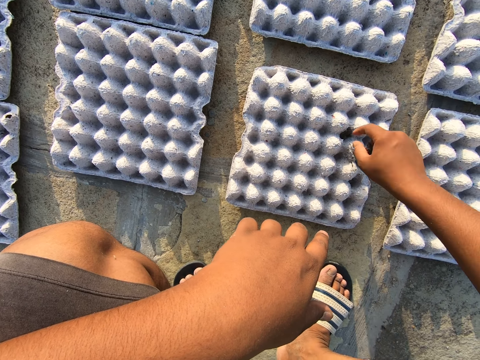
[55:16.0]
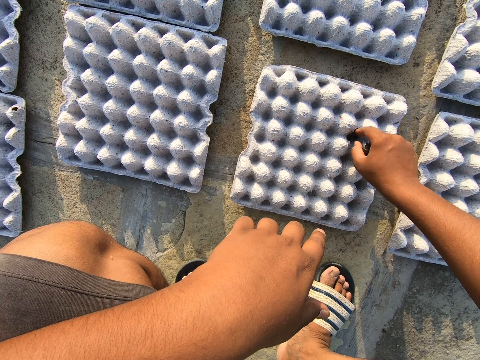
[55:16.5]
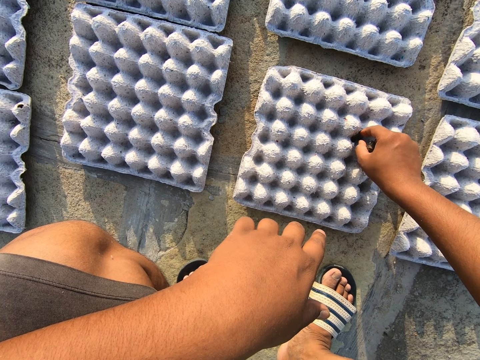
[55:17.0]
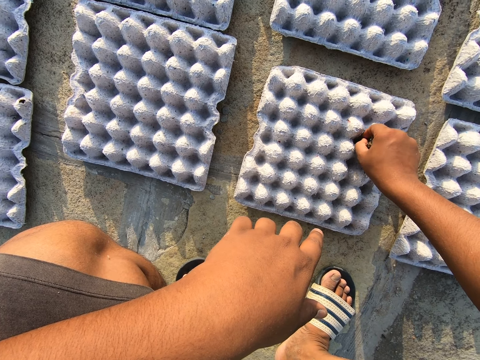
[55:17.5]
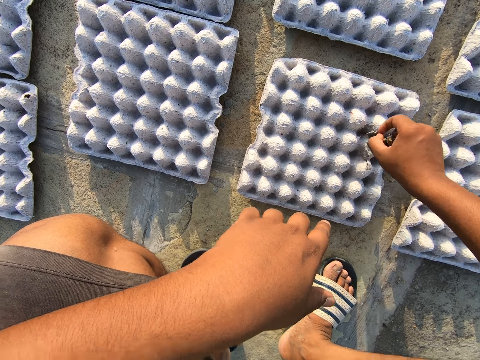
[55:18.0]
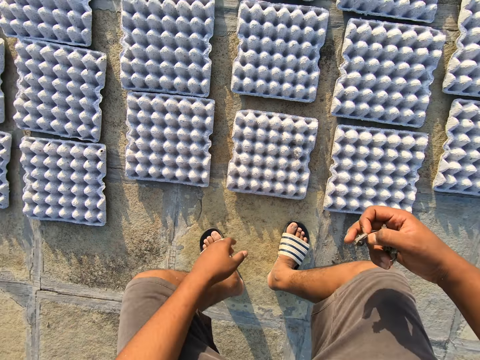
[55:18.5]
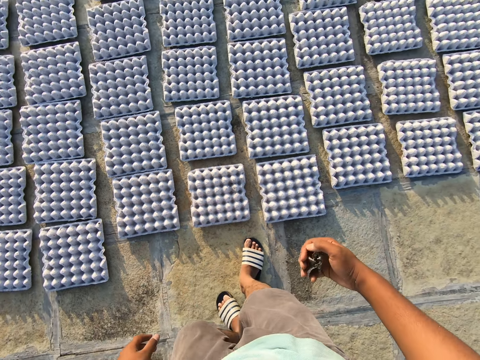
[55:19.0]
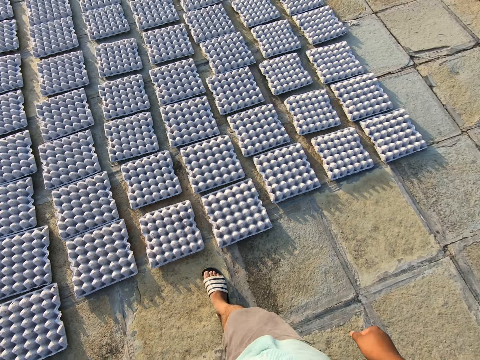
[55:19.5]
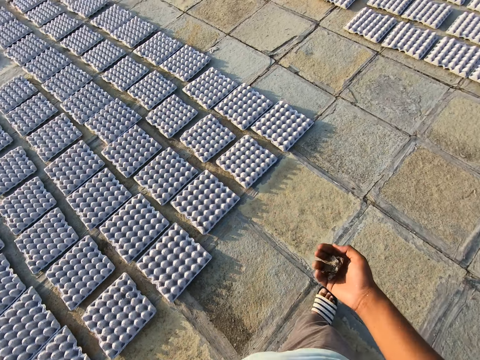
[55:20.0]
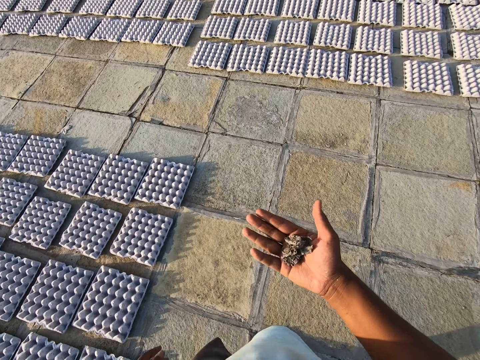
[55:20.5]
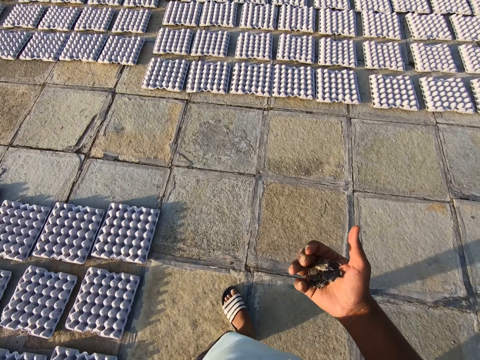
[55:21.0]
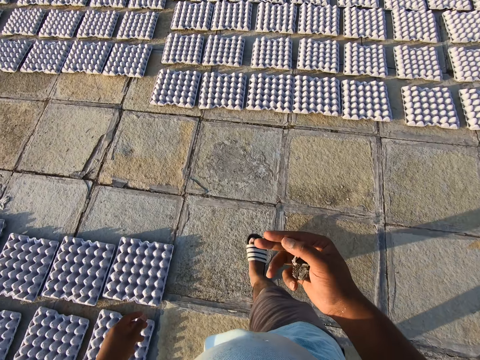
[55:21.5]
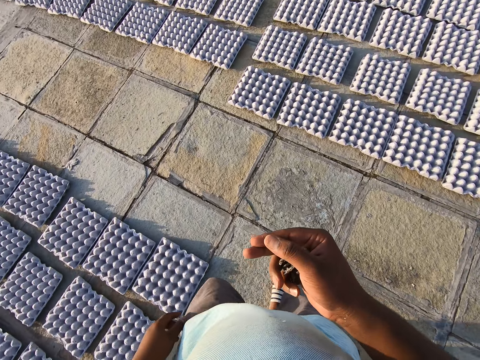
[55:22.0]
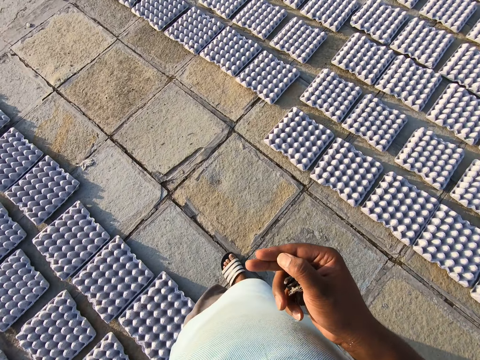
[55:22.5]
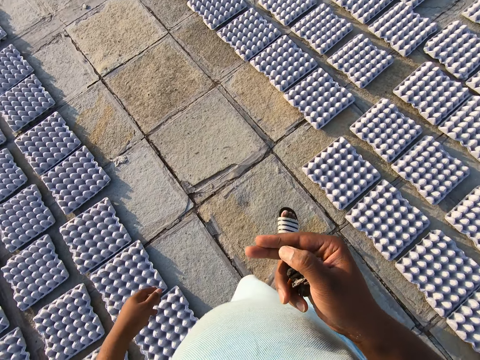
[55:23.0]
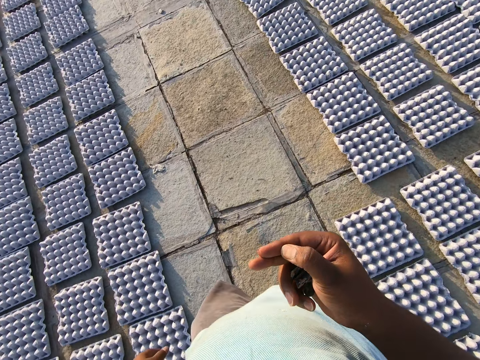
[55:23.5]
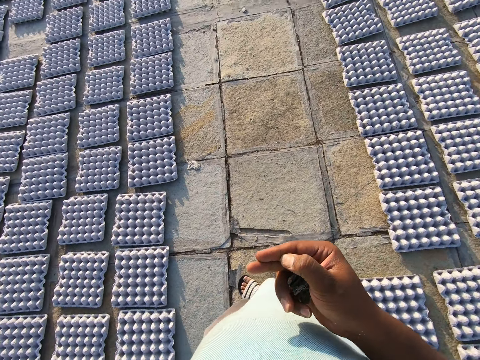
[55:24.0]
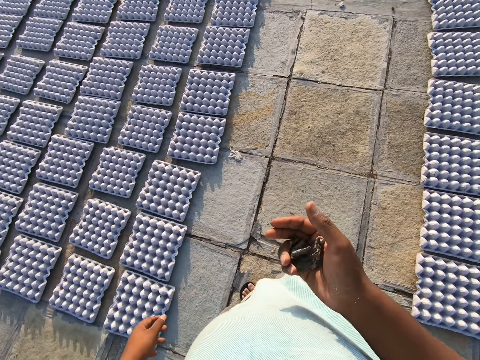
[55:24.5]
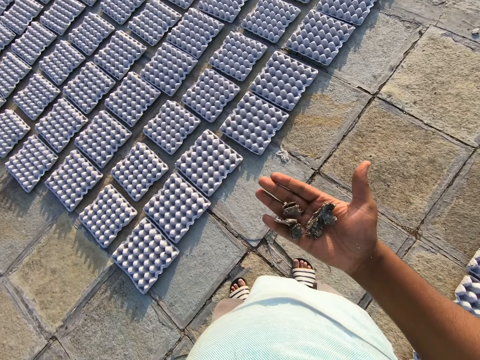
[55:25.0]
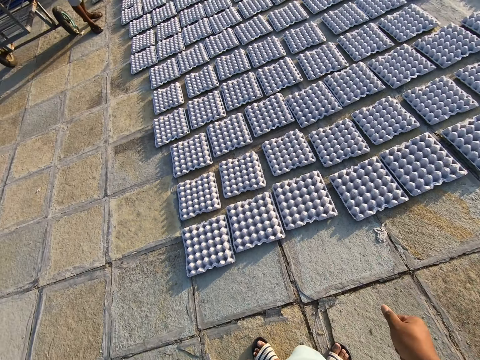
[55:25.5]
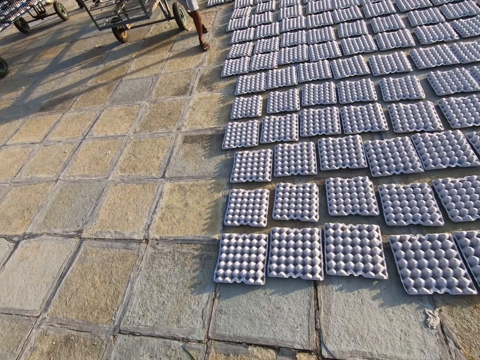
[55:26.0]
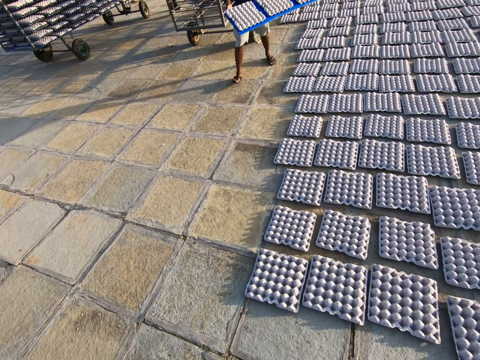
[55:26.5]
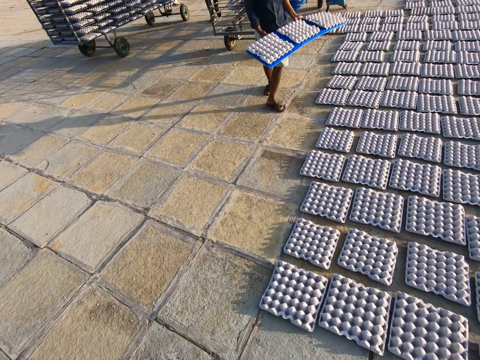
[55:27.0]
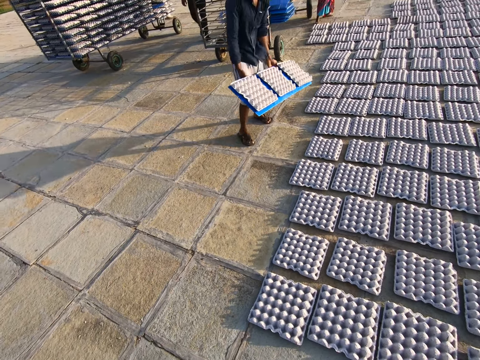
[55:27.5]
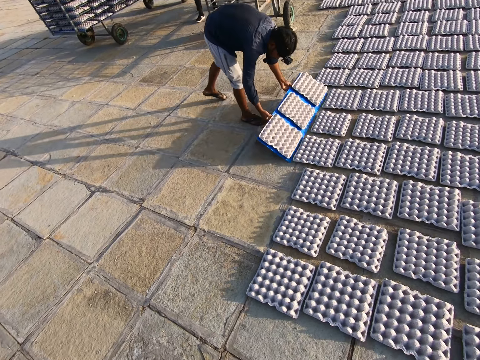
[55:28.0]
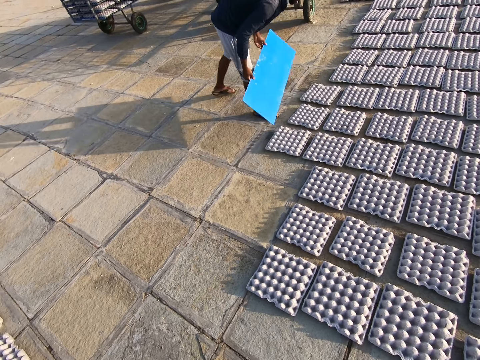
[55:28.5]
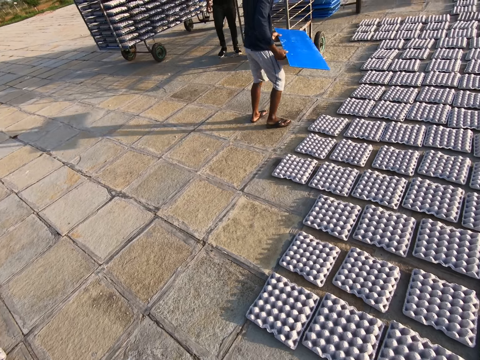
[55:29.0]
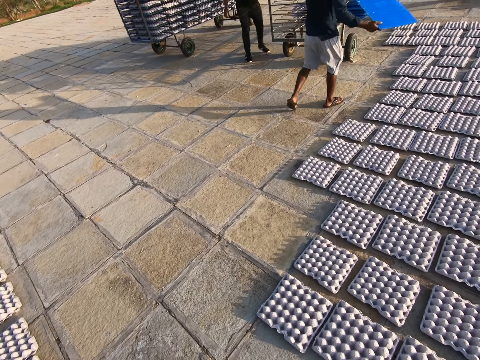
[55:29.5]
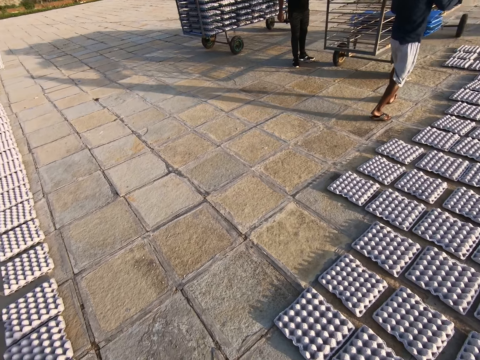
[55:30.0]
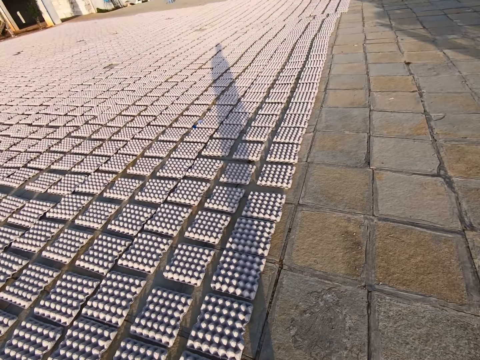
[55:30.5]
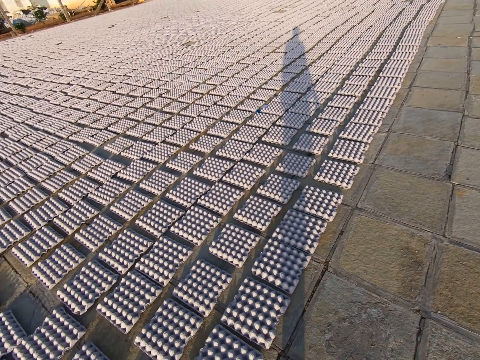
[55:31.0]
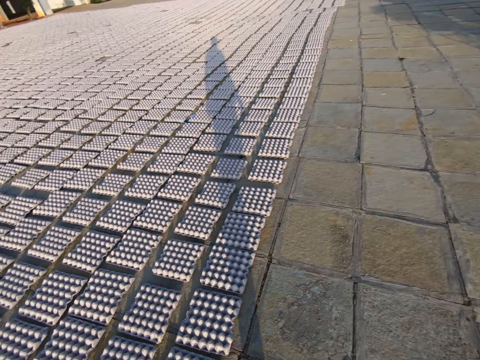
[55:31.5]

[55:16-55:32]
The camera wearer stands up, walks around, and looks at something in the hand. They look around. A man holds an egg tray with both hands. The man drops the egg tray on the floor with both hands. The man removes a plastic tray underneath the egg tray with both hands.

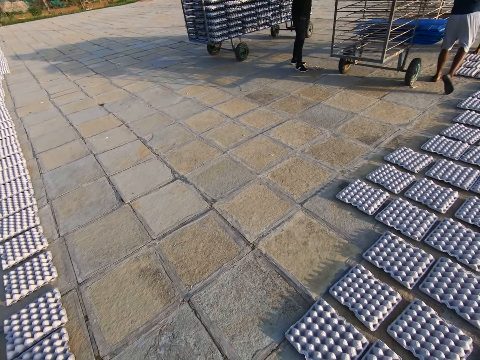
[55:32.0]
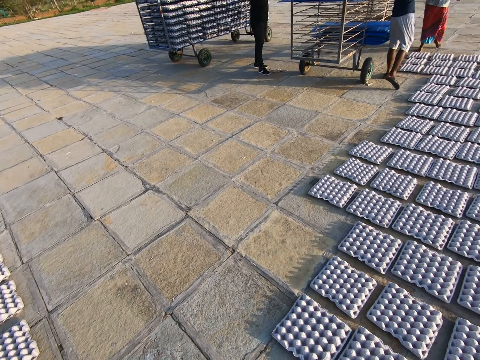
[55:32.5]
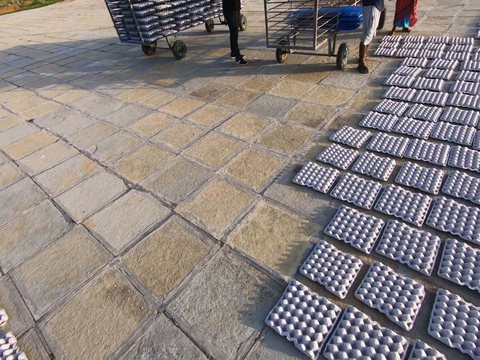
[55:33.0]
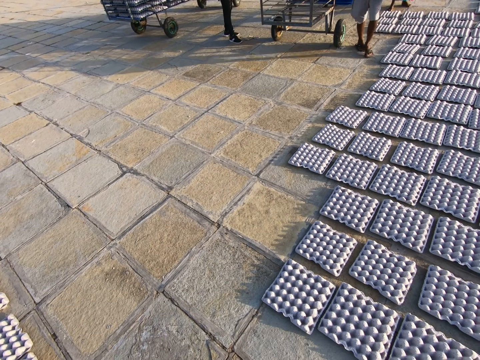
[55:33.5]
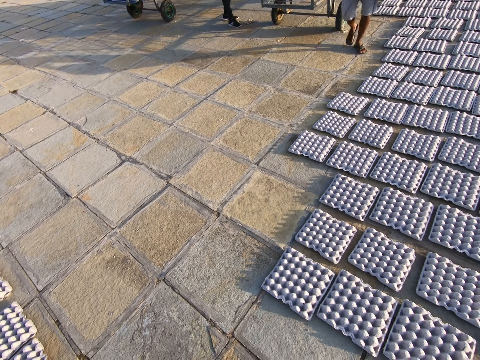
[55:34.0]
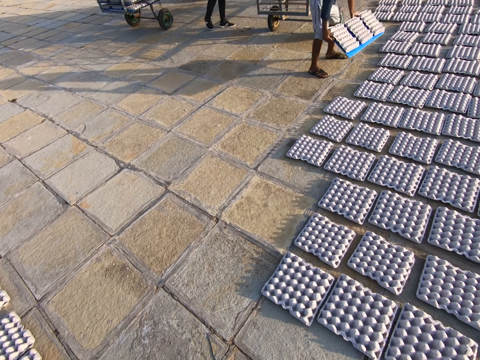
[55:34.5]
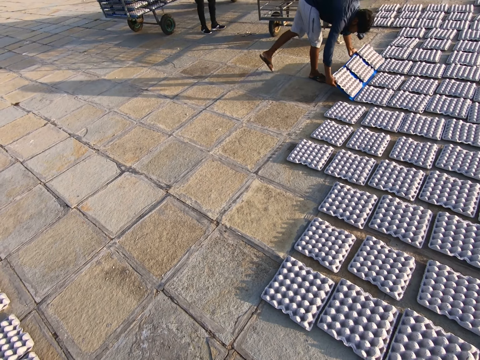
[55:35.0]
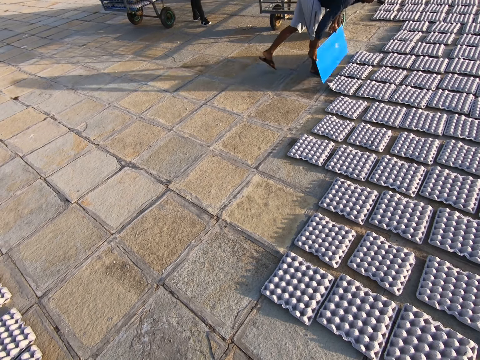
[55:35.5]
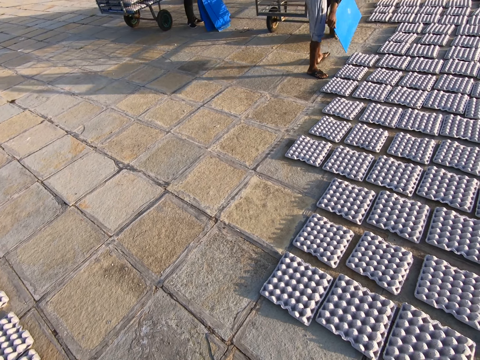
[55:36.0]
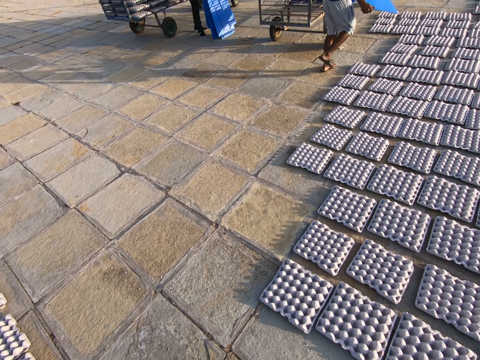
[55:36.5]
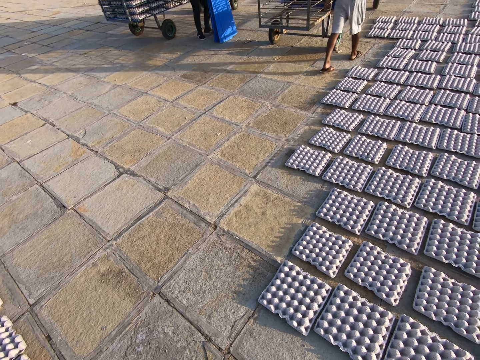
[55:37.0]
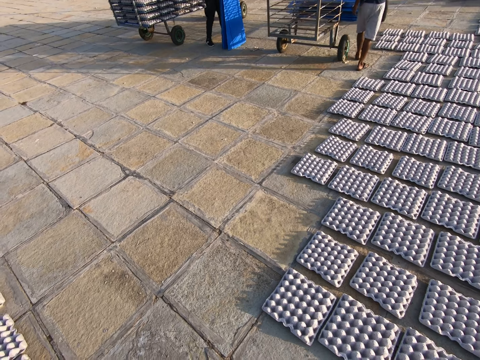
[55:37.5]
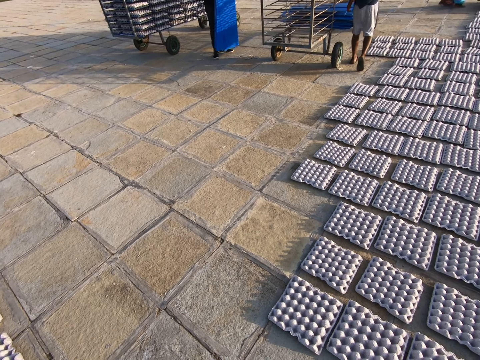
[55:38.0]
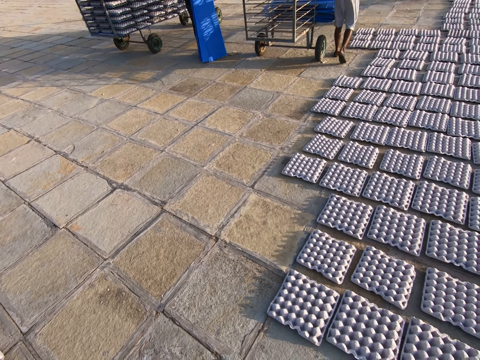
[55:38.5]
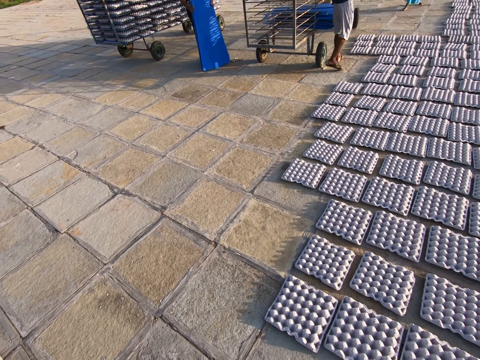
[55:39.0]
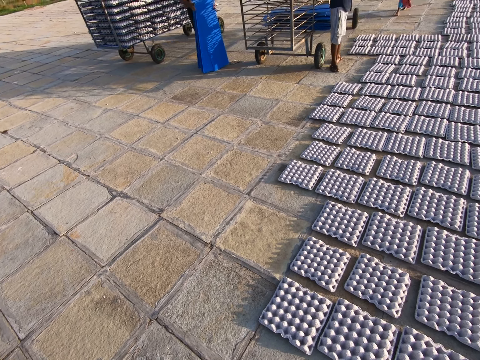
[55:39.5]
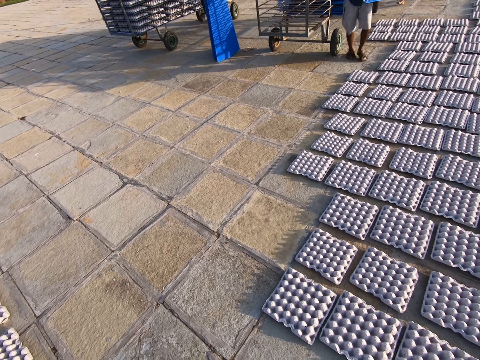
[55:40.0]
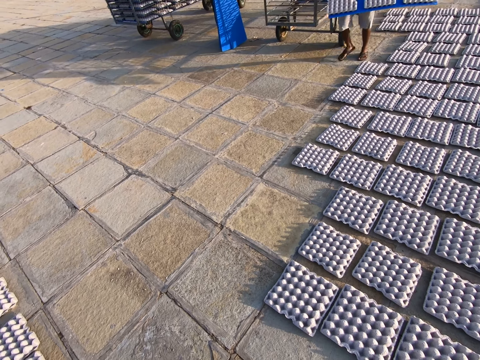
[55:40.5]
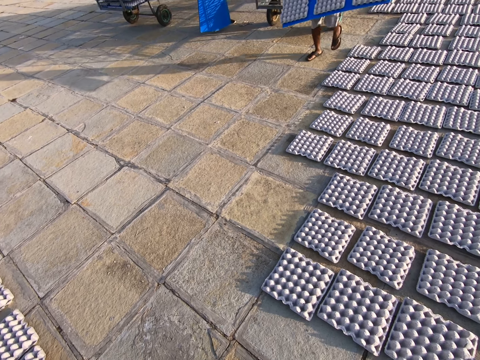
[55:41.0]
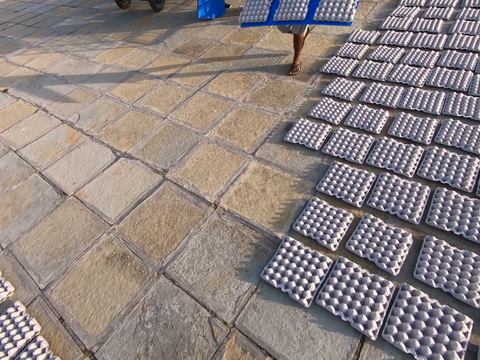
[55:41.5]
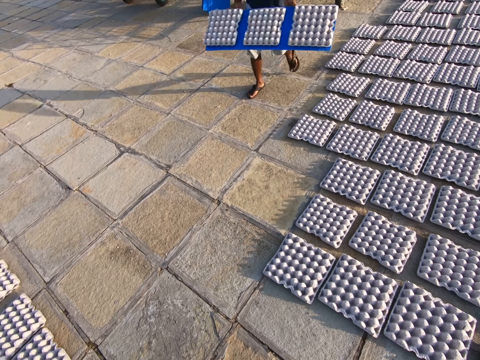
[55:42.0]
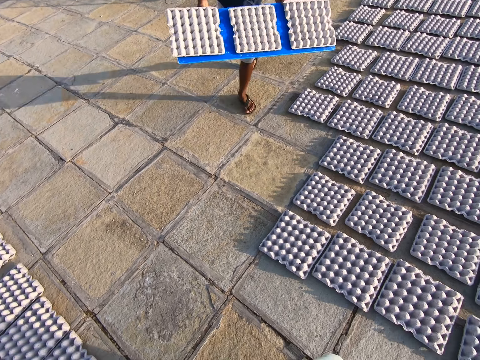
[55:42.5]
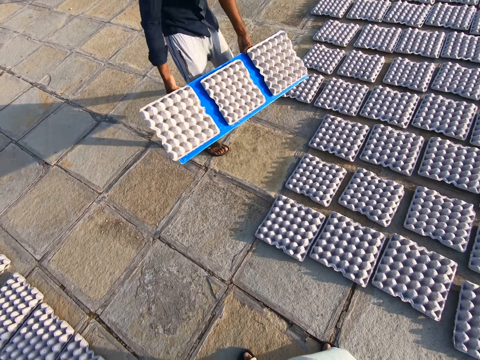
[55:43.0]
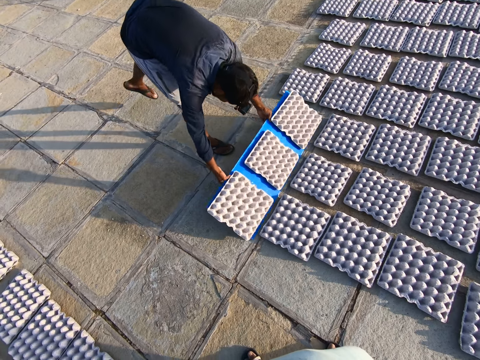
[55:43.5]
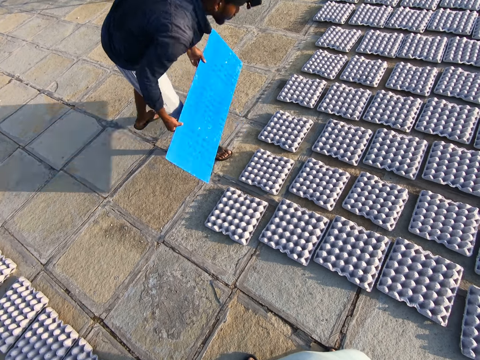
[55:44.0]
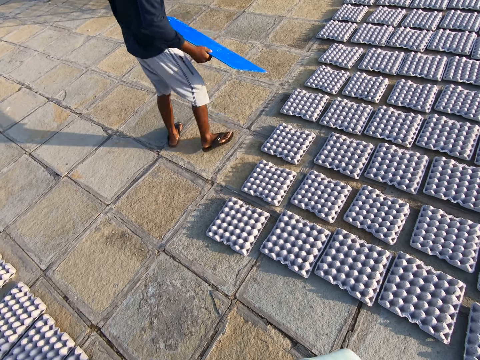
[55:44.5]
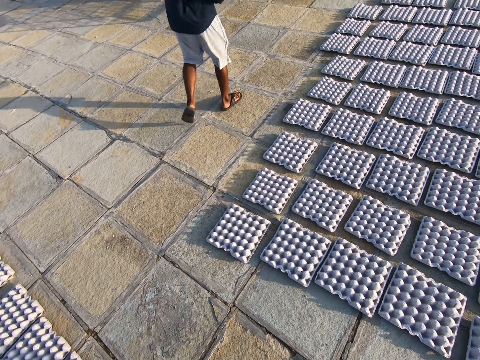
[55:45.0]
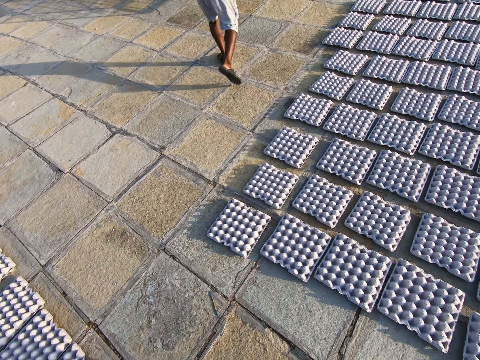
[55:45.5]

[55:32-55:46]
A man holds an egg tray with both hands. The man drops the egg tray on the floor with both hands. The man removes a plastic tray underneath the egg tray with both hands. The man holds an egg tray with both hands. The man drops the egg tray on the floor with both hands. The man removes a plastic tray underneath the egg tray with both hands.
